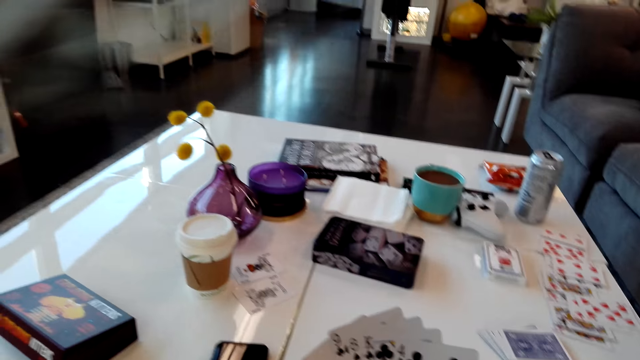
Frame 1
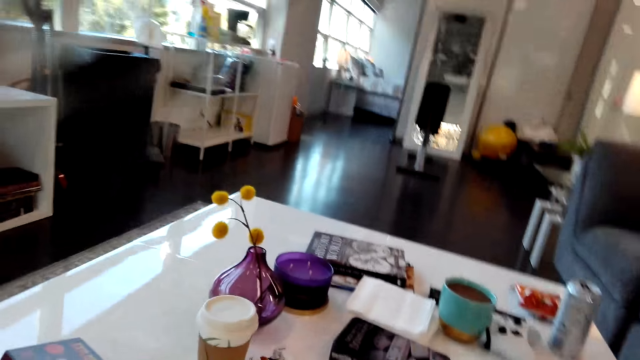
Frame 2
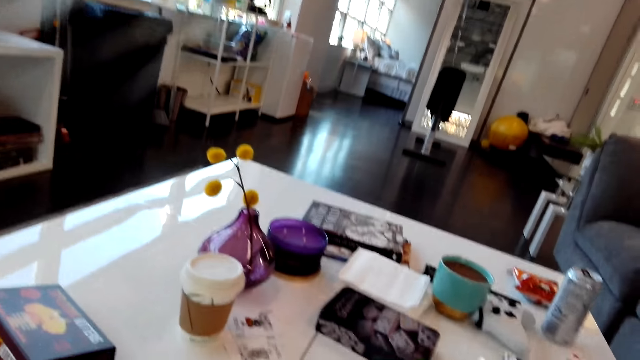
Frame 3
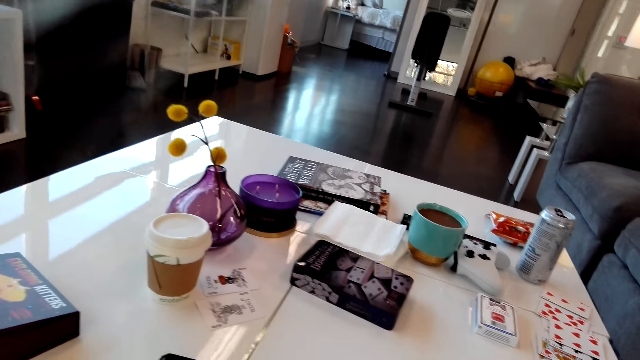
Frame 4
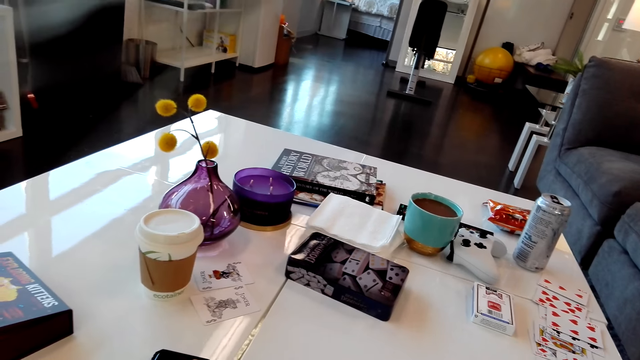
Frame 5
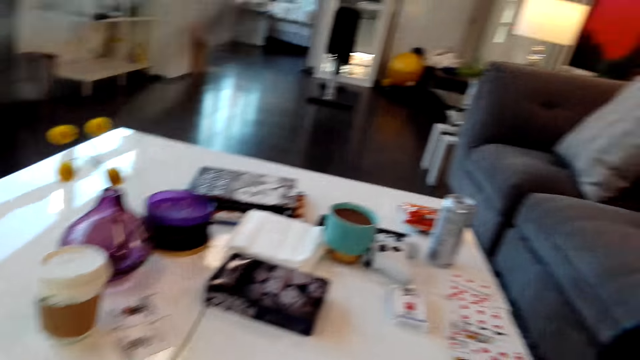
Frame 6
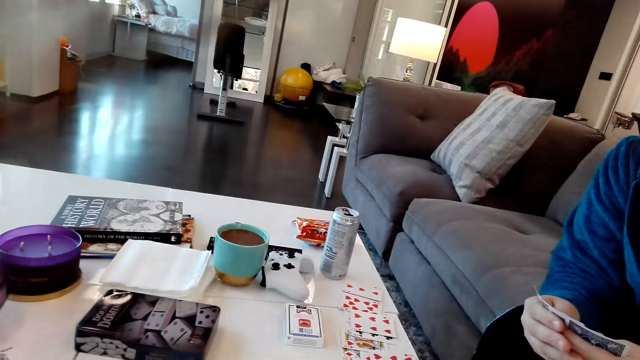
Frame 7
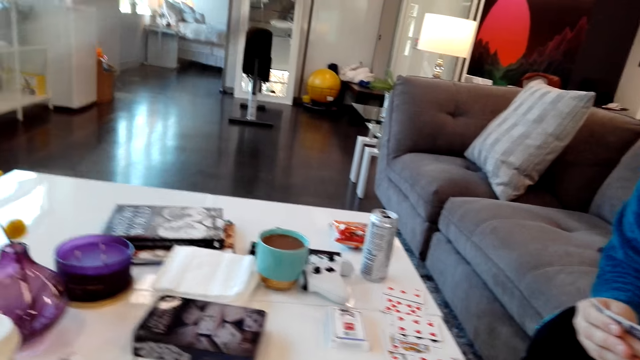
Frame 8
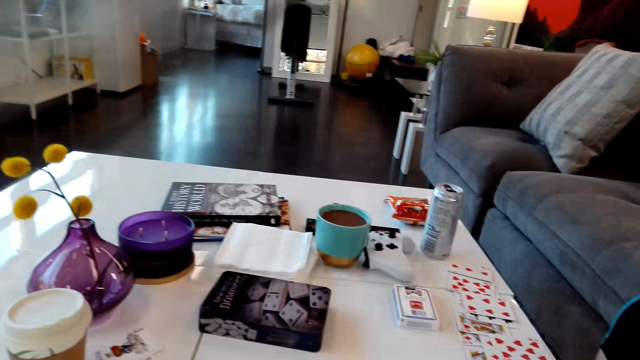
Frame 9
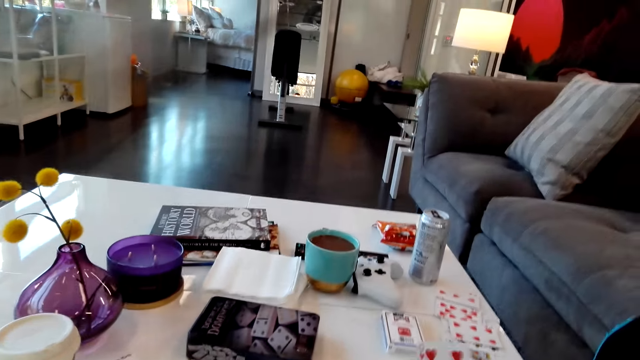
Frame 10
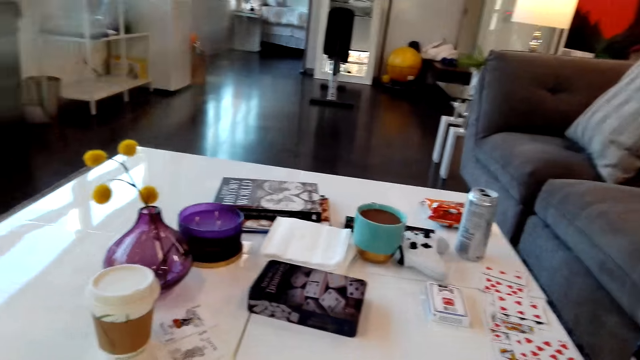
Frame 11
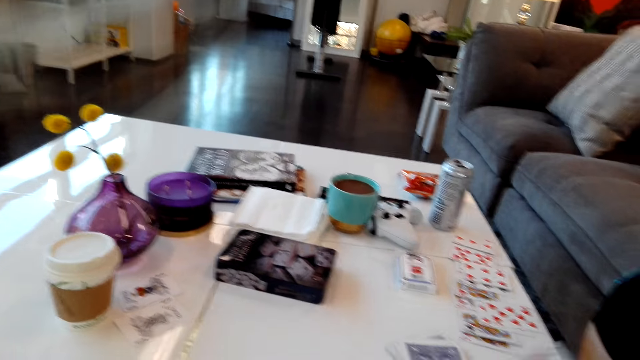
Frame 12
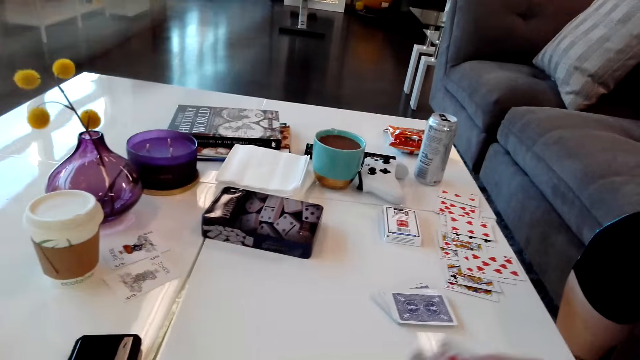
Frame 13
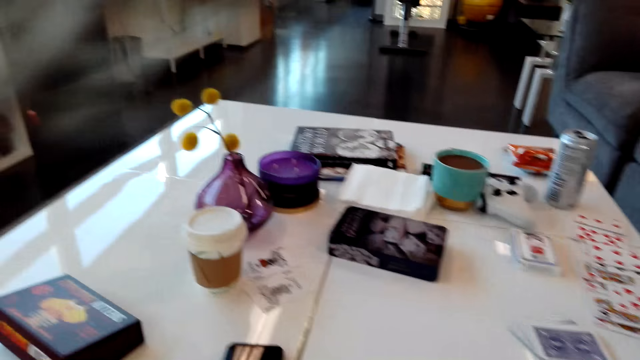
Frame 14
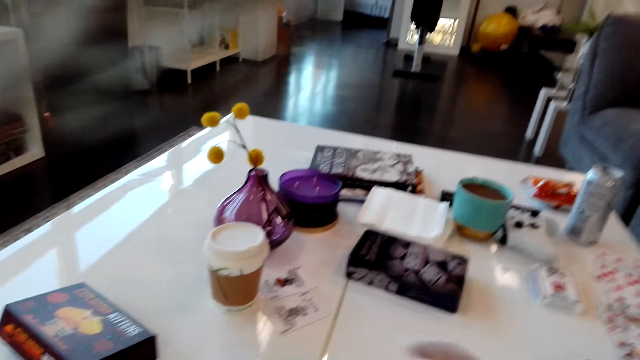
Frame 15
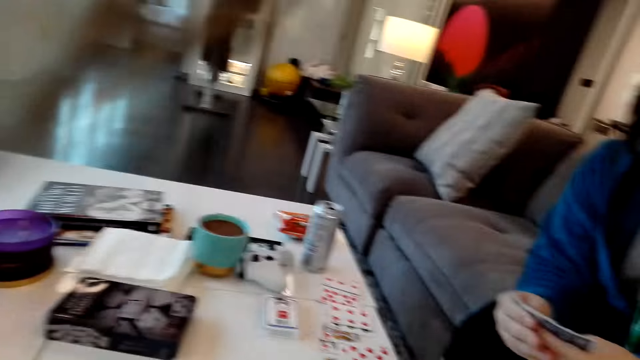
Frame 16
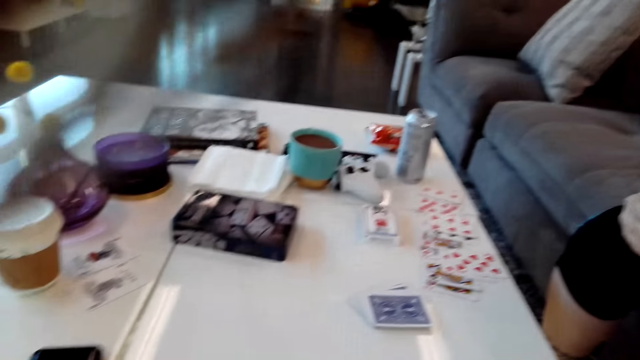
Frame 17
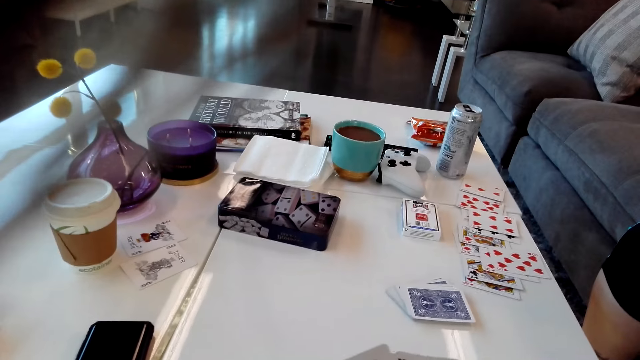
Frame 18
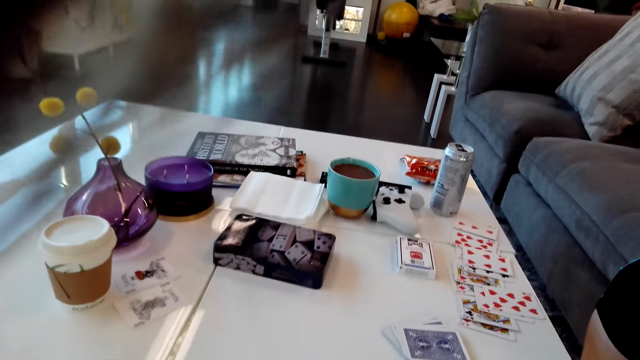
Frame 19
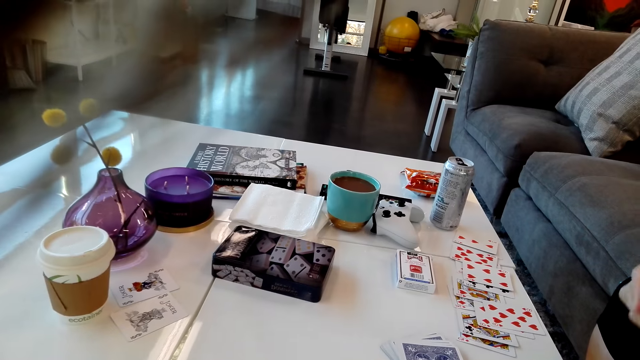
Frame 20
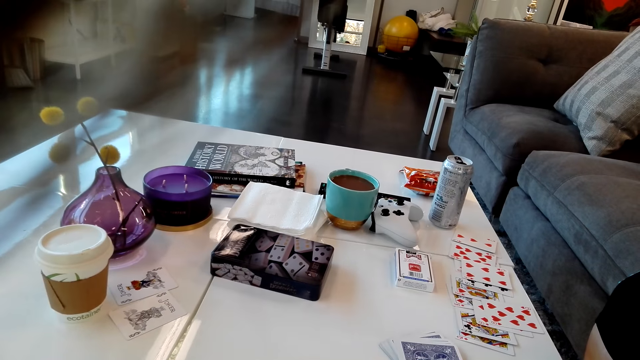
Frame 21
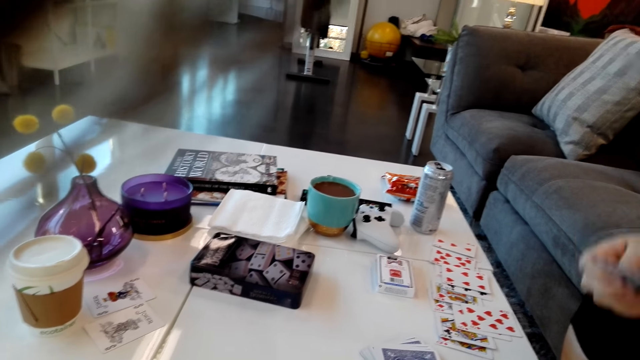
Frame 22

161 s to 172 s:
The camera wearer looks around. They put a card on the table. They put the card on the table again.

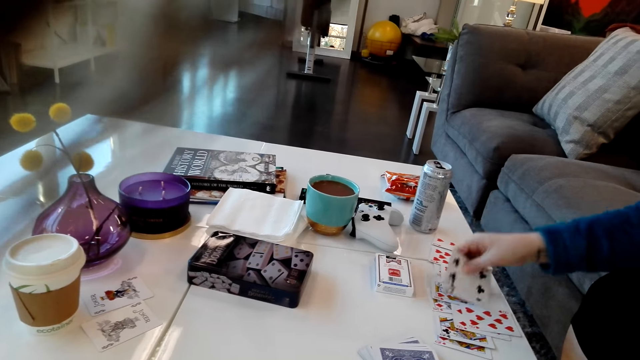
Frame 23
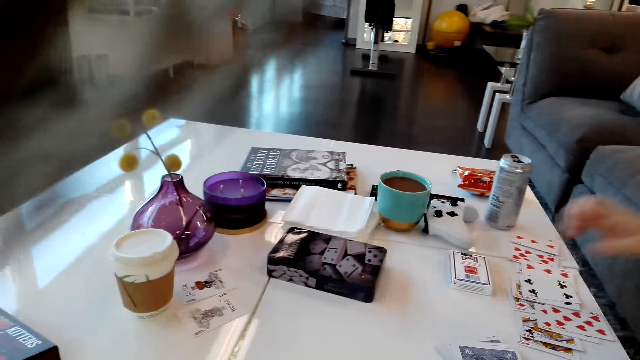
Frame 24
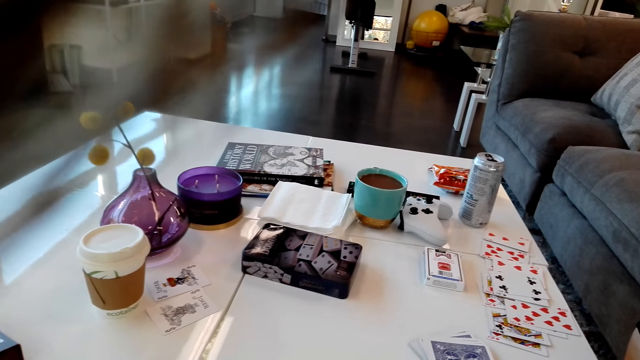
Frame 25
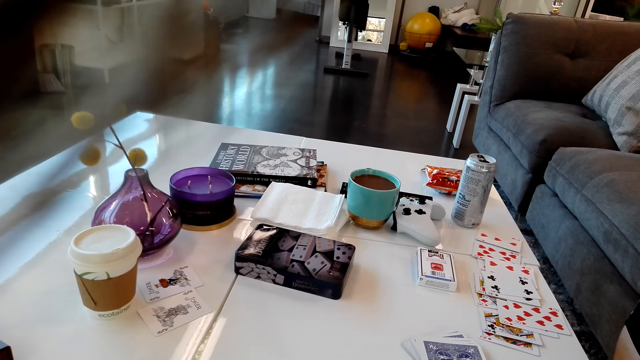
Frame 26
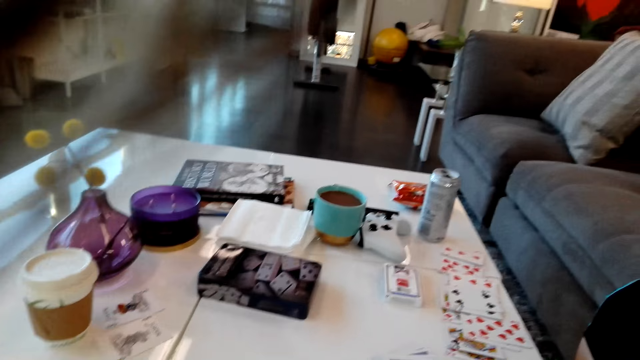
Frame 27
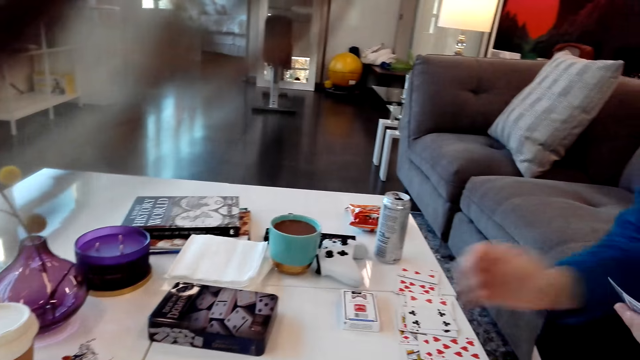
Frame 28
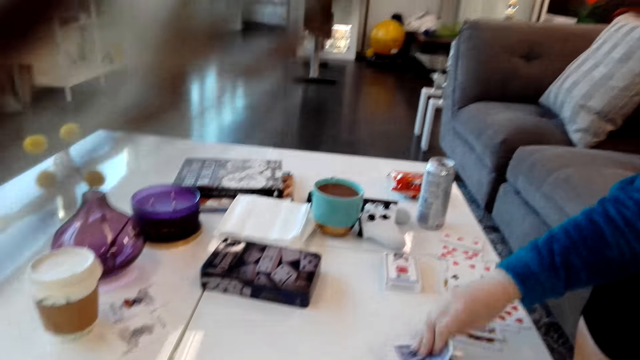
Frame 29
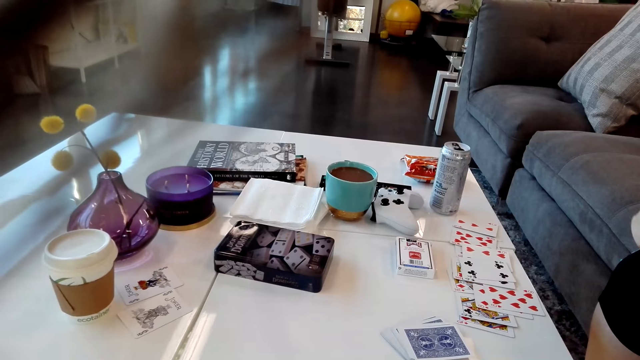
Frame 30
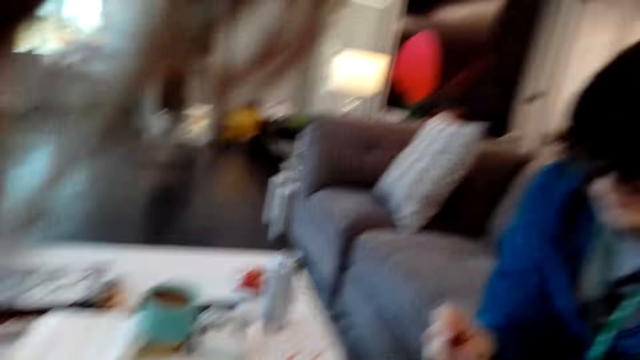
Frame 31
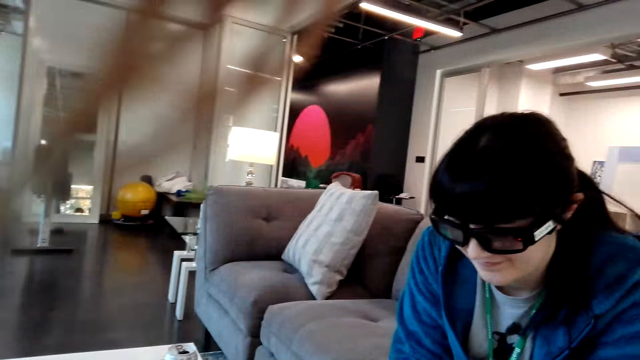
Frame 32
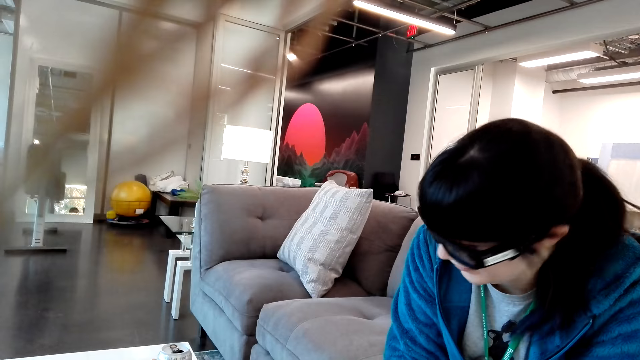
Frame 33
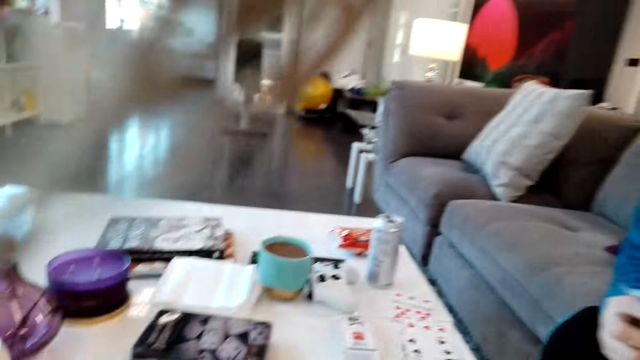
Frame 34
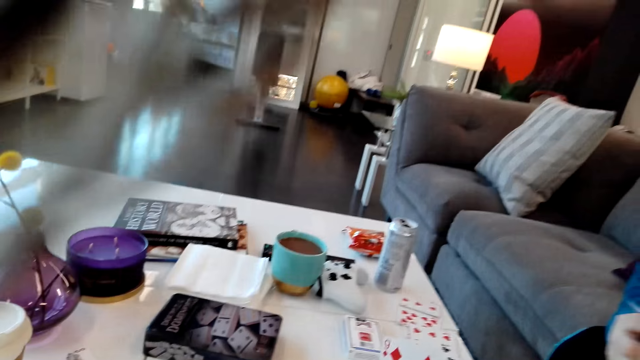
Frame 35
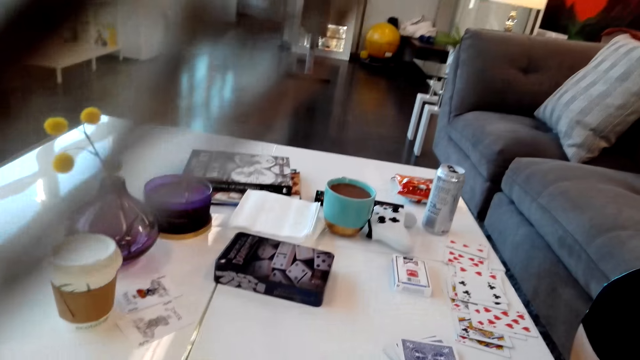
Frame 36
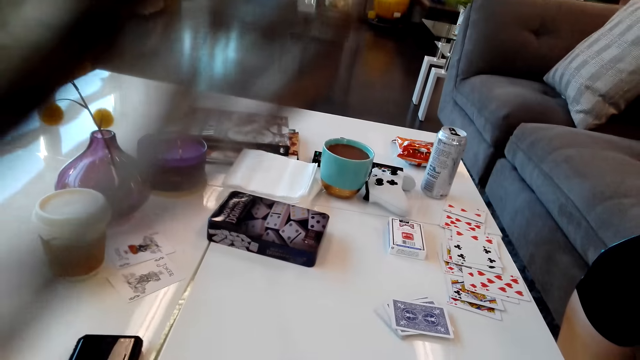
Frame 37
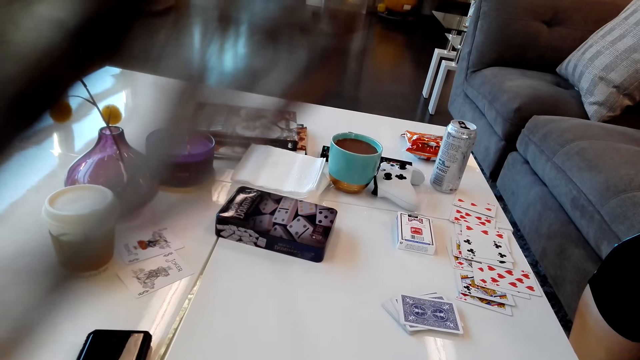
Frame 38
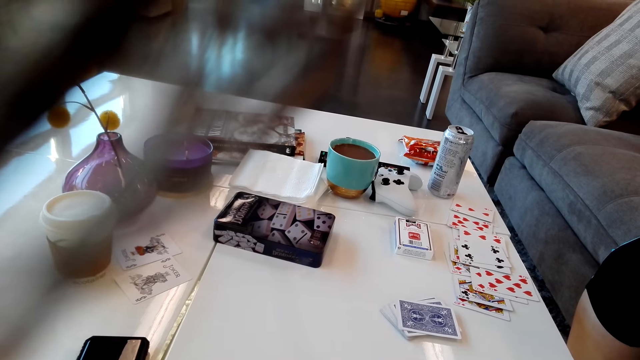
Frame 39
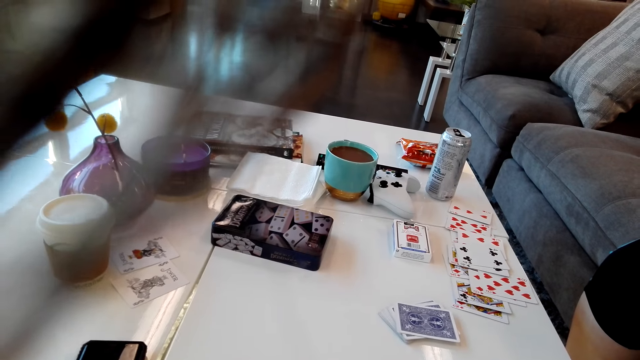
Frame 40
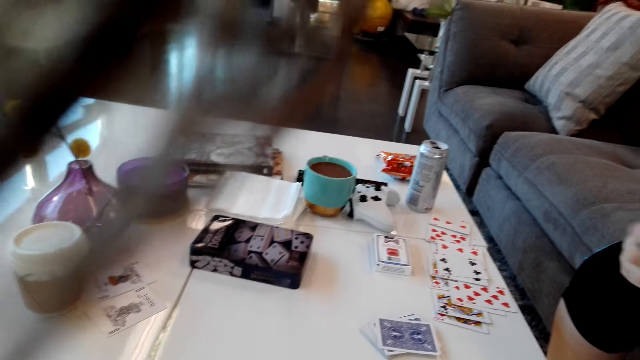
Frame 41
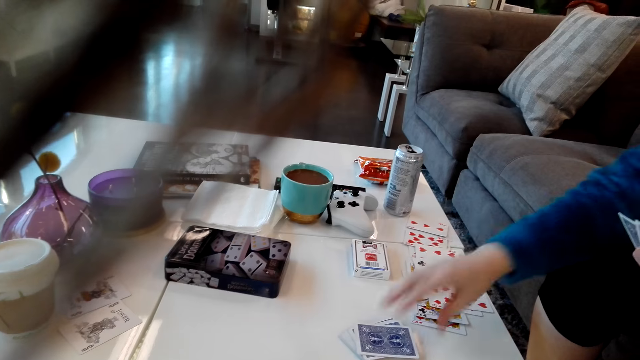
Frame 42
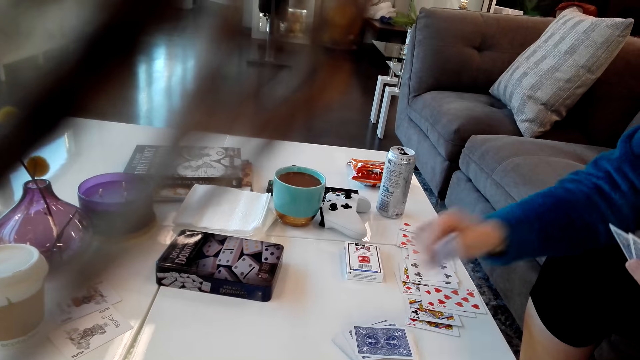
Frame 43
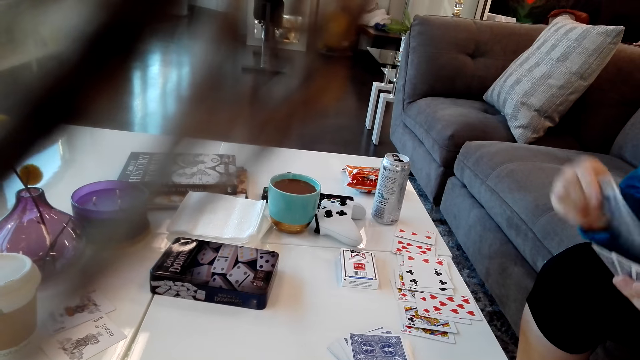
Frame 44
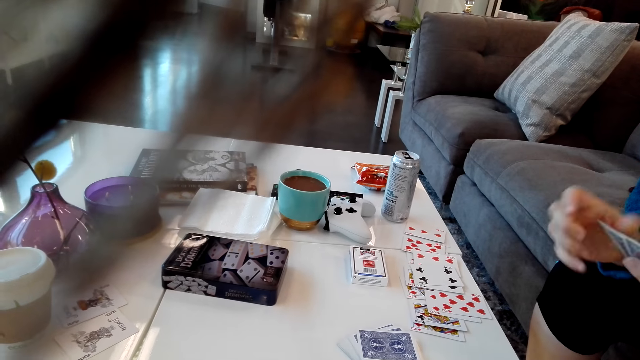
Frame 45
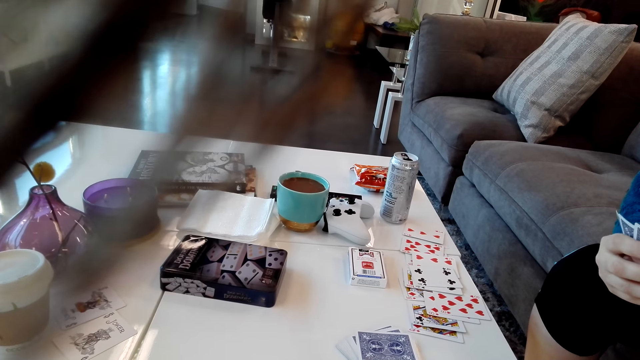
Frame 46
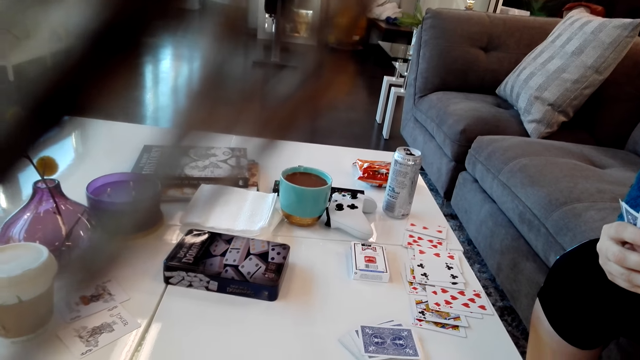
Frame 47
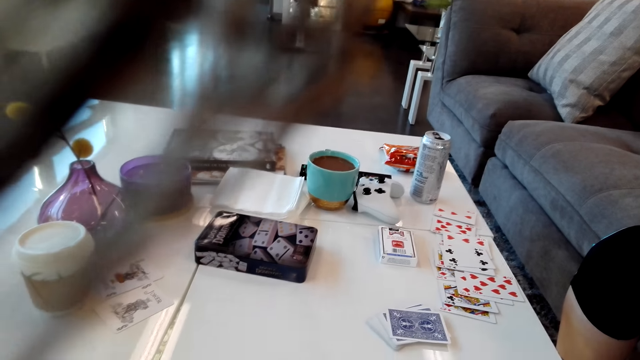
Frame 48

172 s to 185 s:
A person puts a card on the table. The person picks up the card on the table. The camera wearer picks up the card on the table. The person picks up the card on the table.
